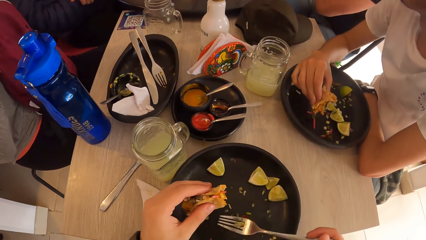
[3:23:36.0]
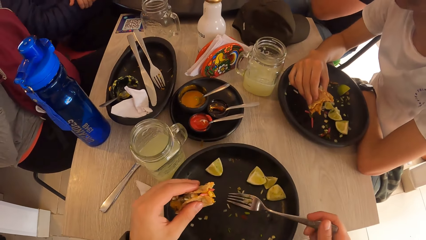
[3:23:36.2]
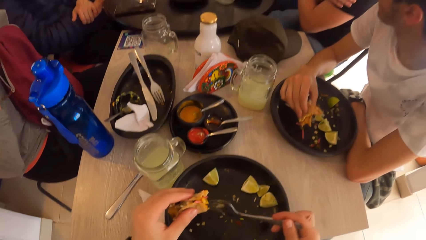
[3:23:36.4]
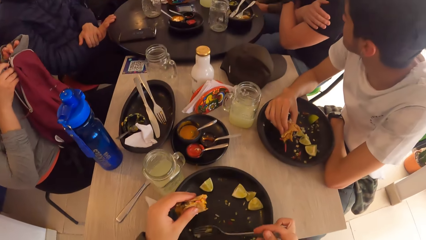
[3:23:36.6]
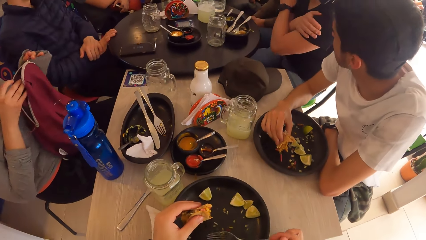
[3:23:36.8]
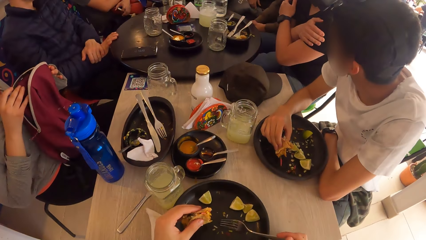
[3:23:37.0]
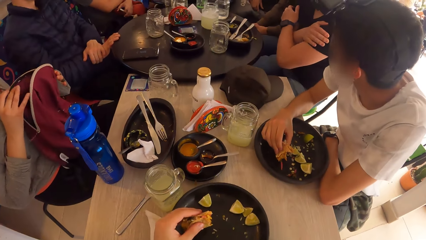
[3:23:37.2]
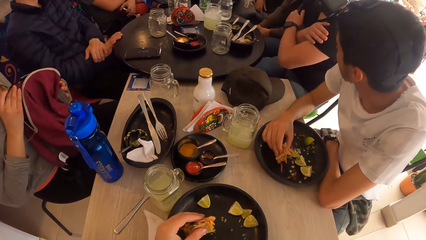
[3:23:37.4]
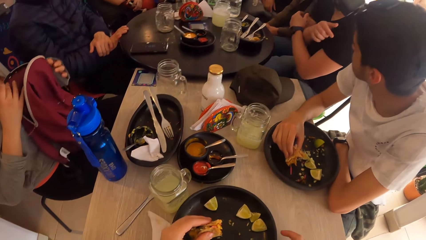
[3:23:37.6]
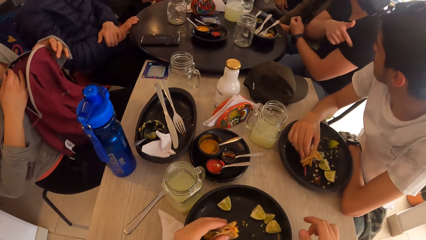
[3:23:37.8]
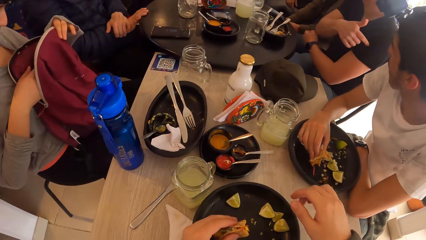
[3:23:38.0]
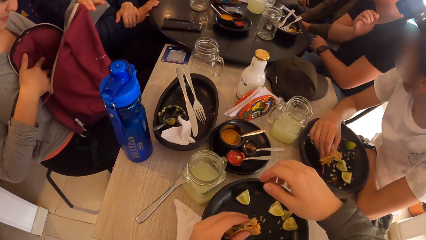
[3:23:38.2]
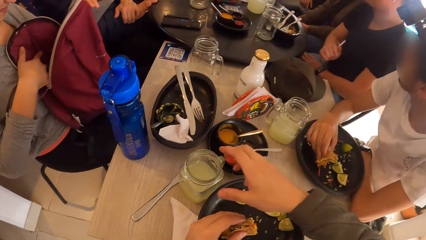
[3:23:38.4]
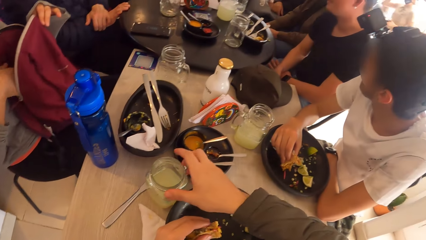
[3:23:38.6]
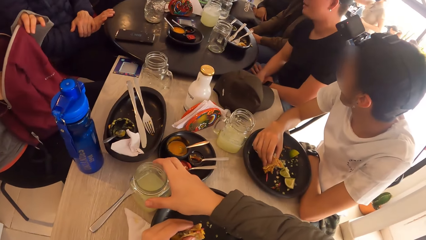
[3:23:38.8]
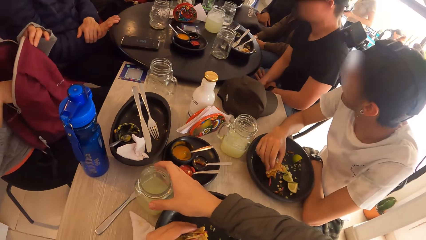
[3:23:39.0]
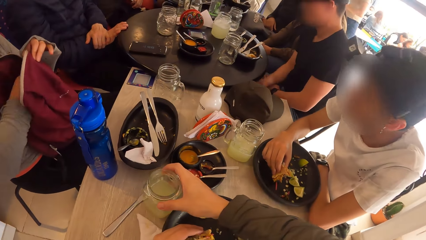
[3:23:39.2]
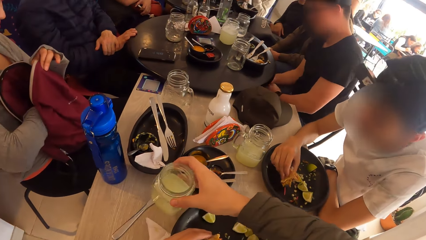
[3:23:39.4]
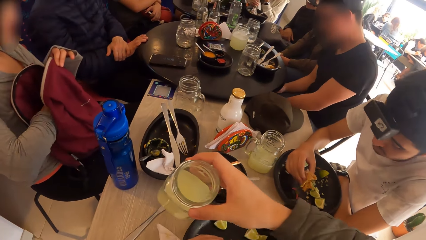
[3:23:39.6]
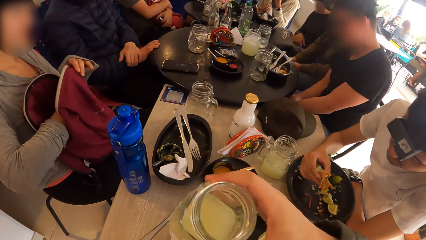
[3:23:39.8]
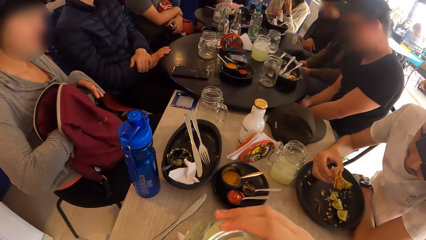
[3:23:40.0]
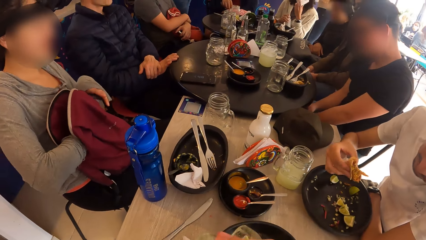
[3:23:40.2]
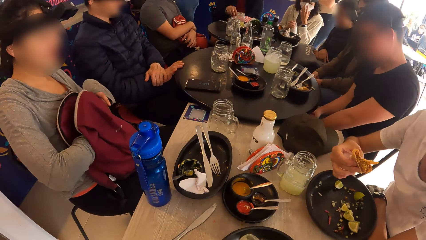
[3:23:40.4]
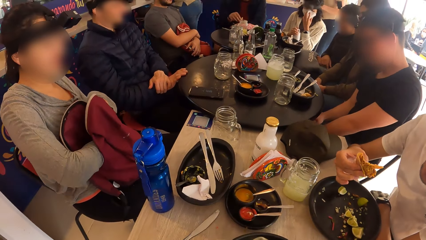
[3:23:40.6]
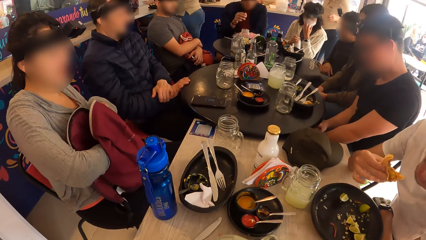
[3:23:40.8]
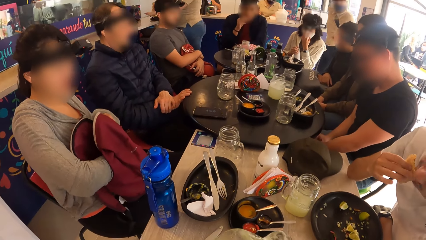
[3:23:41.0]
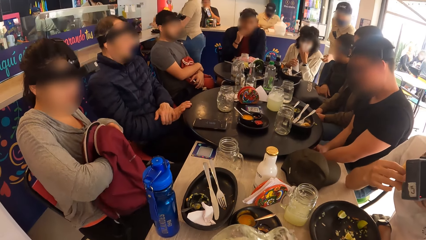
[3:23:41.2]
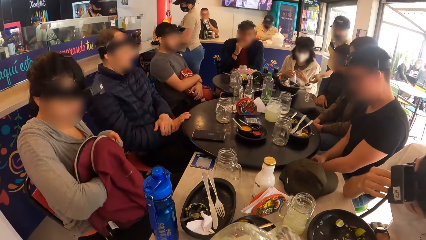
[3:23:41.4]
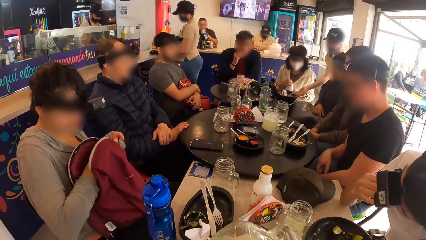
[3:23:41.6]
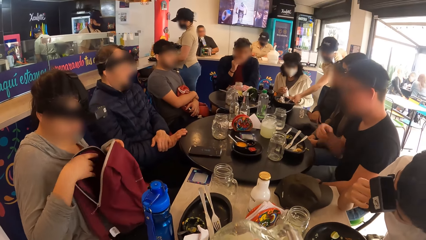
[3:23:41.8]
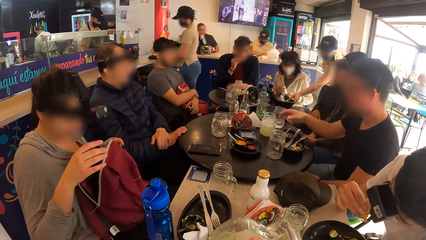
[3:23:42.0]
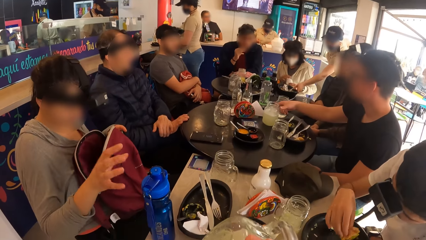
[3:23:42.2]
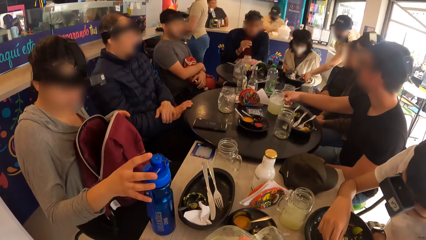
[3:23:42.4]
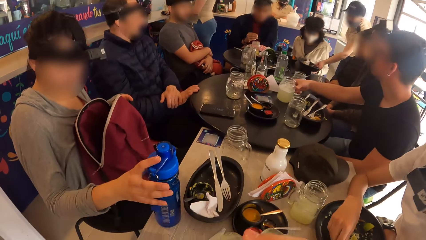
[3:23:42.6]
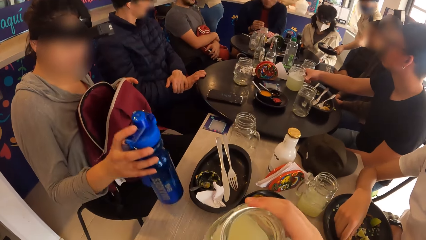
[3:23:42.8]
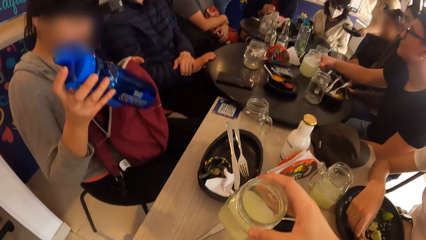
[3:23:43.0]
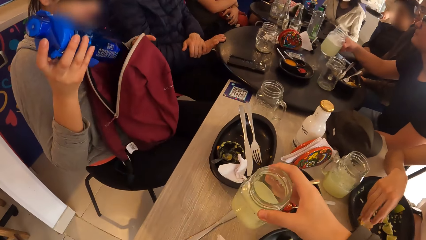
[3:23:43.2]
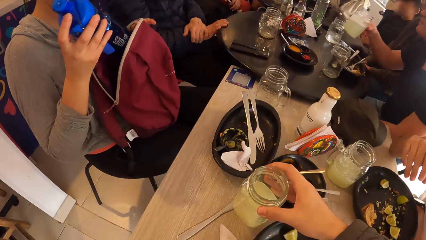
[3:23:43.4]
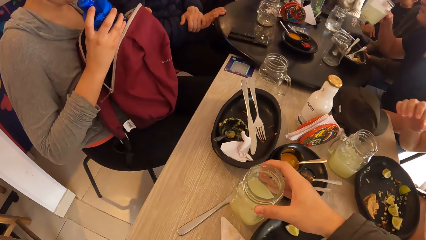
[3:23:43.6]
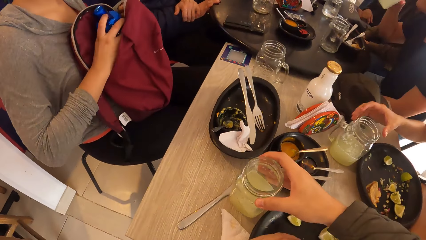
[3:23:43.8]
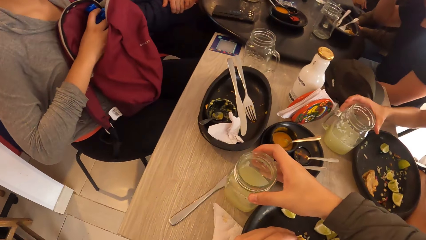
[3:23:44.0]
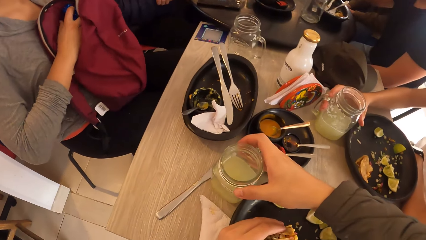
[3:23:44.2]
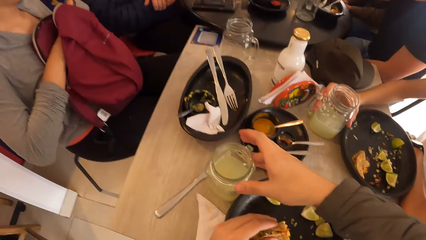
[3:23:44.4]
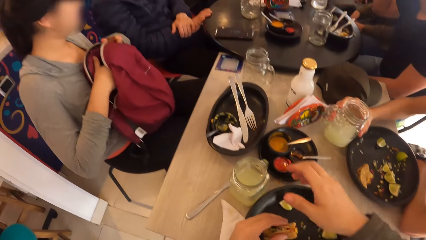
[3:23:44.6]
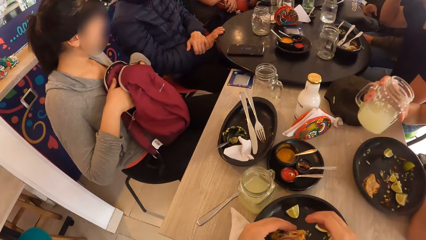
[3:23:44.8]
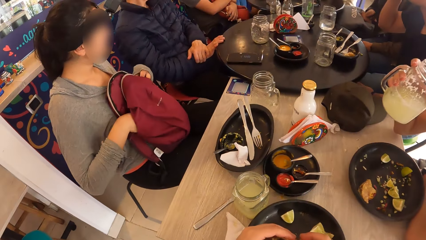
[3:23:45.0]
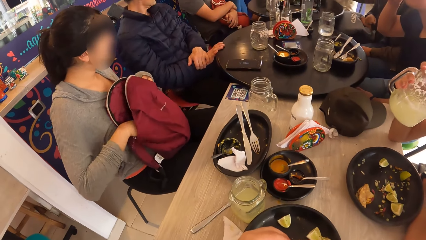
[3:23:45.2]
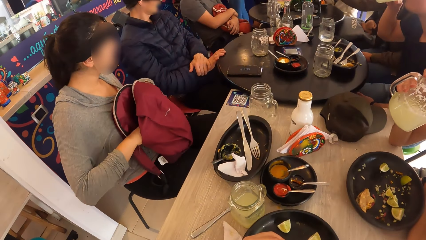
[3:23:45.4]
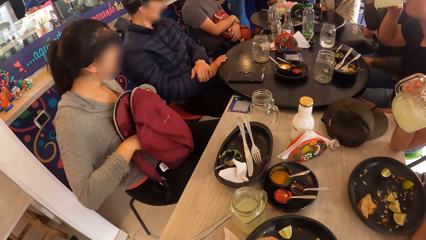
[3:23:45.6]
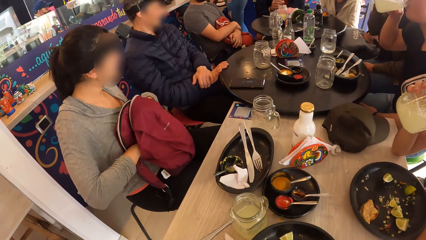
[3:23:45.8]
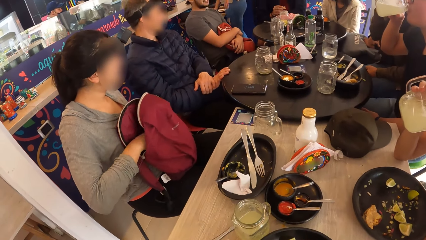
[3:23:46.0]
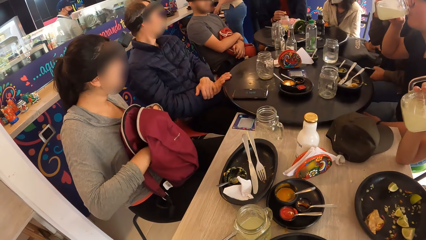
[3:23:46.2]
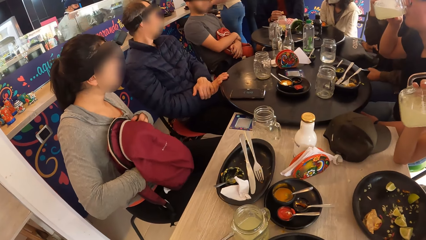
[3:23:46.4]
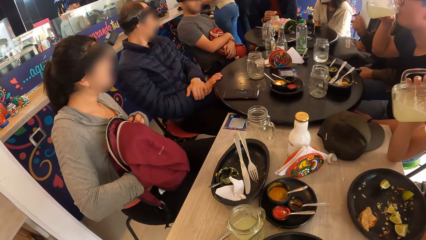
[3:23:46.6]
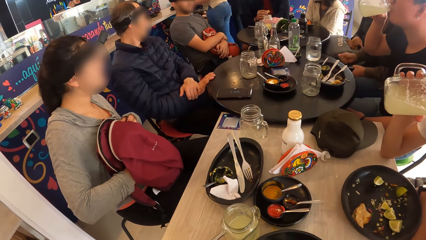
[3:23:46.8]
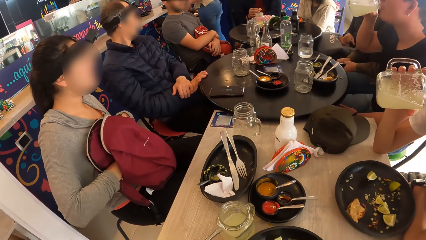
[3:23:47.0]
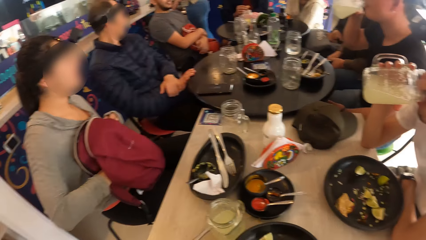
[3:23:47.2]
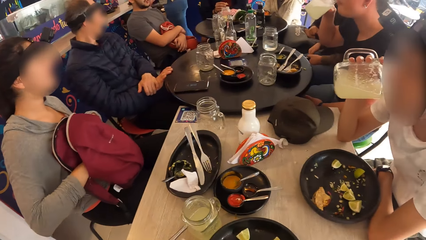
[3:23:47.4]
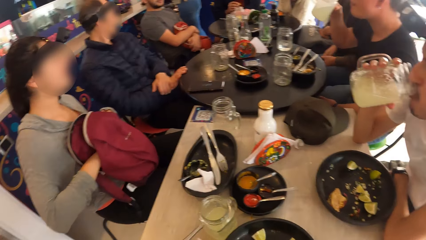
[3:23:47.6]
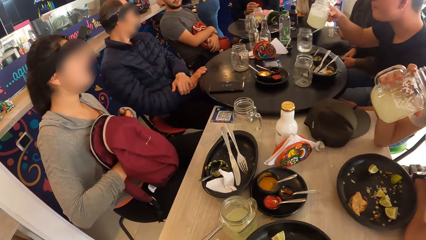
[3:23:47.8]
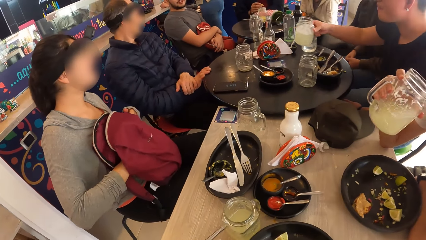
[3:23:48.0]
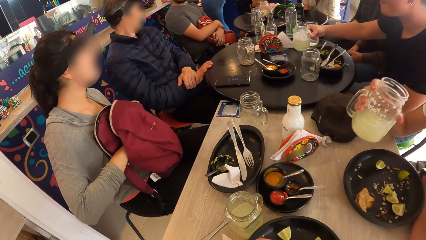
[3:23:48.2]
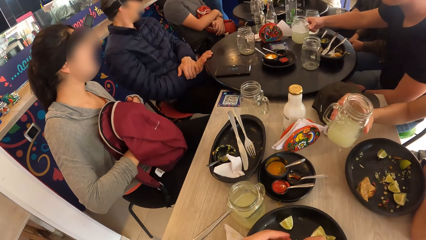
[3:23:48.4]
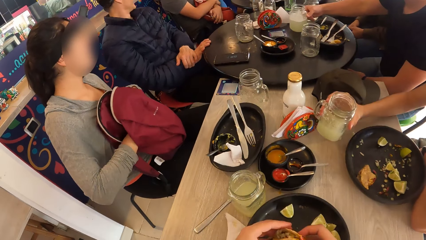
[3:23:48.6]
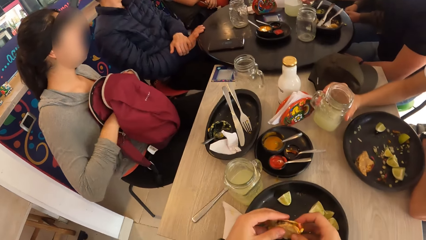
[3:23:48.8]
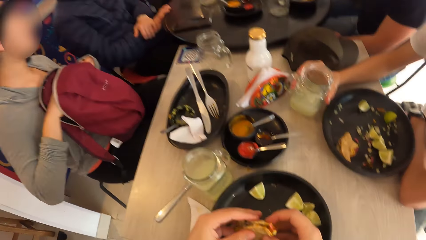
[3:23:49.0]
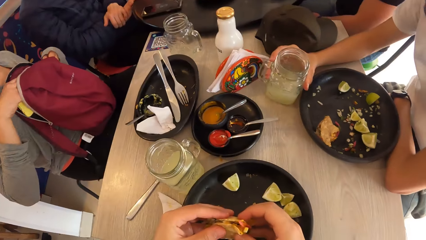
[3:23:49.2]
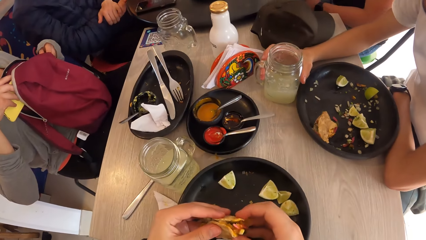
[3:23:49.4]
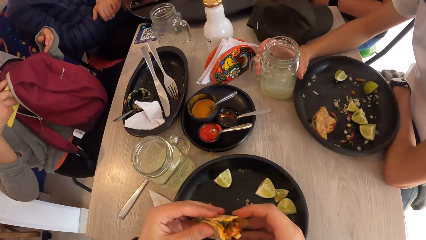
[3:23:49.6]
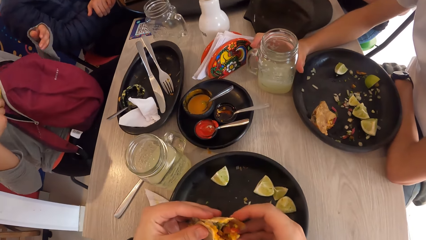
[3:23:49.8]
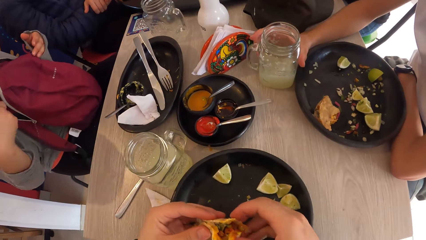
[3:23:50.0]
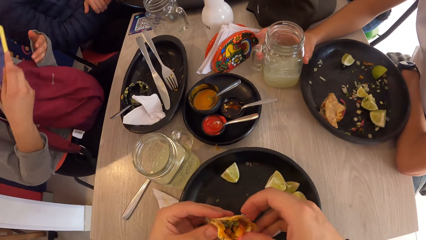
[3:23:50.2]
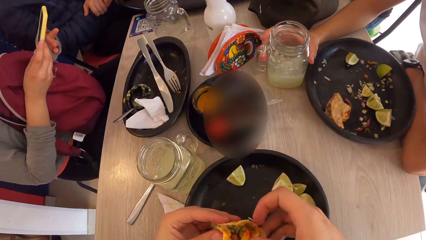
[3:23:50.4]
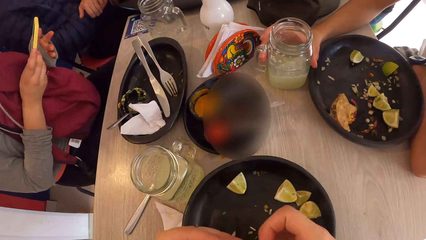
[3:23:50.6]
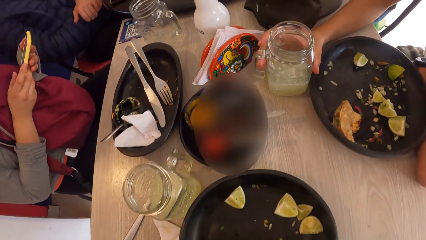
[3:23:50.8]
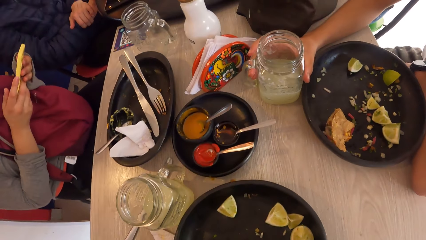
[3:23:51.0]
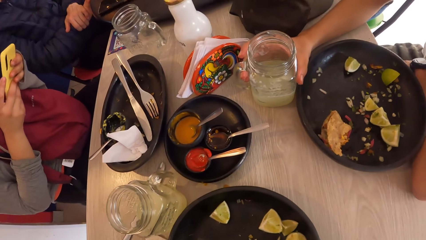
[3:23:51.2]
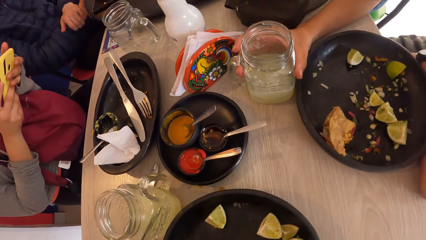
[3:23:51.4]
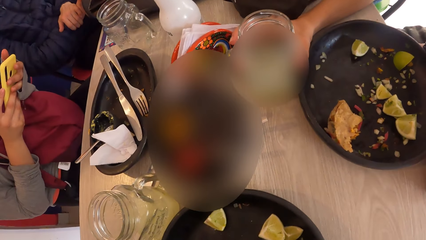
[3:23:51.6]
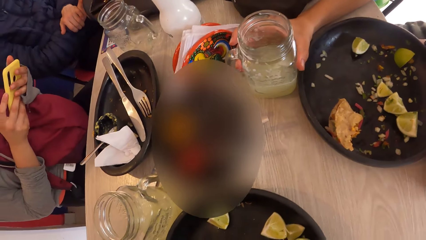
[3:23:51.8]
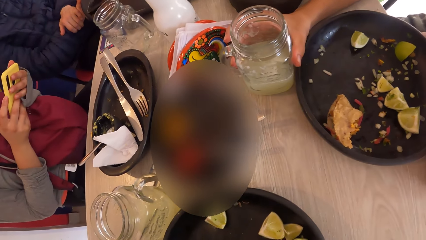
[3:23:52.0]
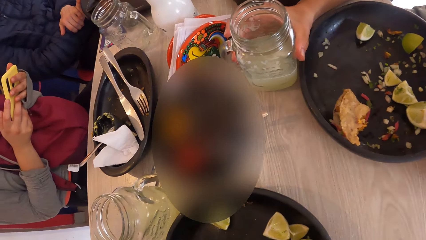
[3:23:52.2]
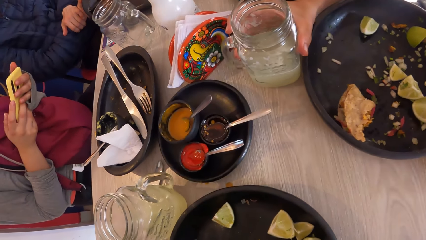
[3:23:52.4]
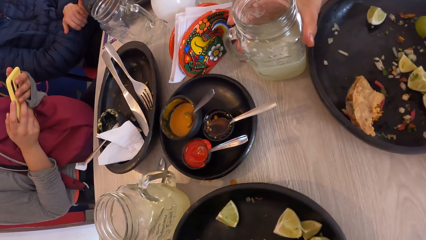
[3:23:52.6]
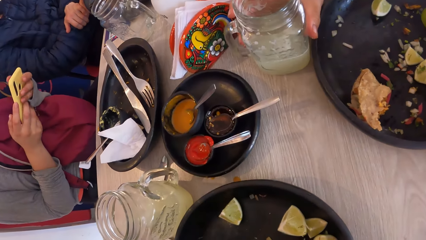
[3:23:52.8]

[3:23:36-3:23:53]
The camera wearer scrapes the stuffing on the plate with the fork in his right hand. A woman unzips a bag on her lap with her left hand. The camera wearer eats from the plate. He picks a glass of juice from a table with his right hand. He drinks from the glass of juice in his right hand. A man picks a piece of taco from the plate with his right hand and eats the piece of taco in his right hand. Another man eats the taco in his right hand. A third man picks the glass of juice from the table with his right hand. A waiter picks a plate from the table with her left hand. The second man drops the taco on the plate with his right hand. The woman picks the water bottle from the table with her right hand and places the water bottle in the bag with her right hand. The camera wearer drops the glass of juice on the table with his right hand. The third man drinks from the glass of juice in his right hand. The second man picks a glass of juice from the table with his right hand and drinks from the glass of juice in his right hand. The third man drops the glass of juice on the table with his right hand. The second man drops the glass of juice on the table with his right hand. The woman picks a phone from the bag with her right hand and operates the phone with both hands.
